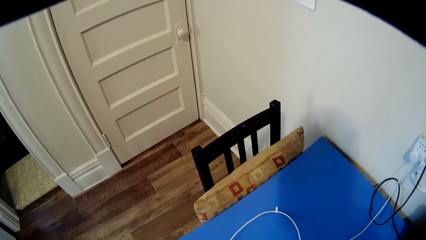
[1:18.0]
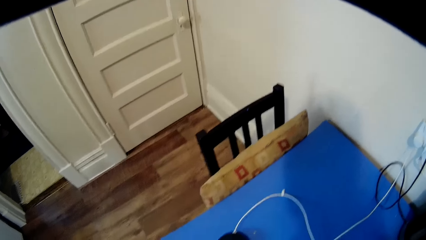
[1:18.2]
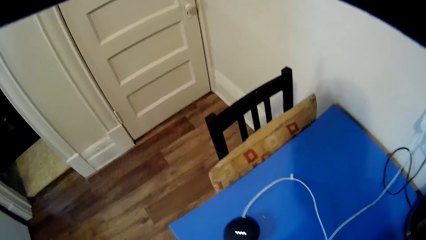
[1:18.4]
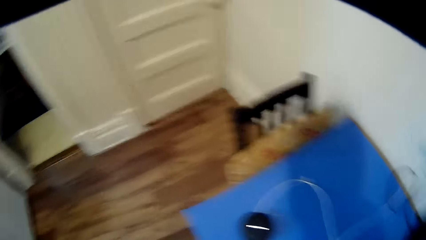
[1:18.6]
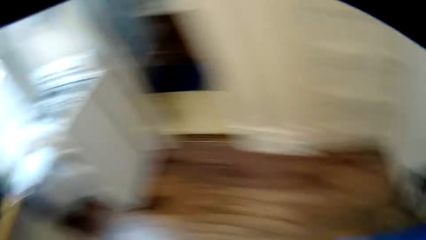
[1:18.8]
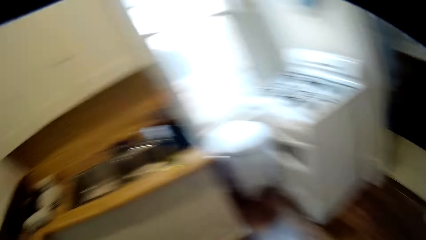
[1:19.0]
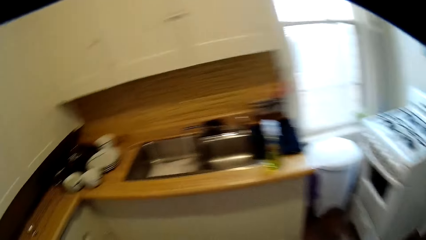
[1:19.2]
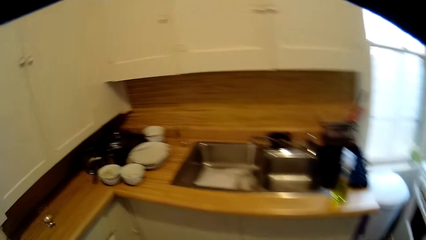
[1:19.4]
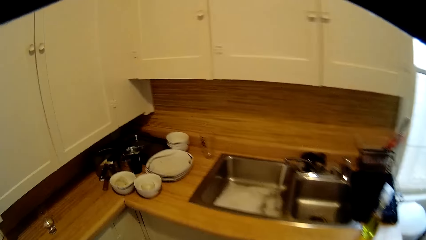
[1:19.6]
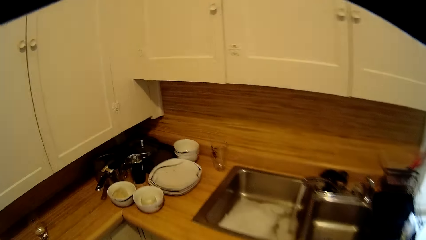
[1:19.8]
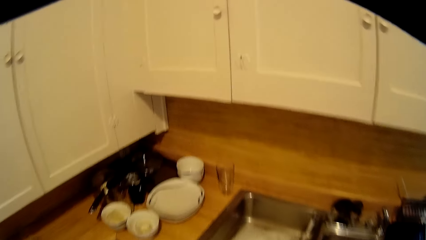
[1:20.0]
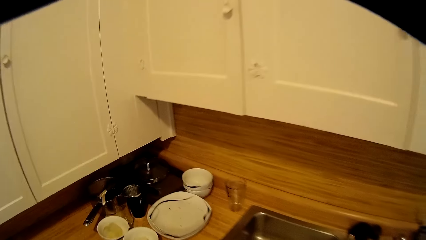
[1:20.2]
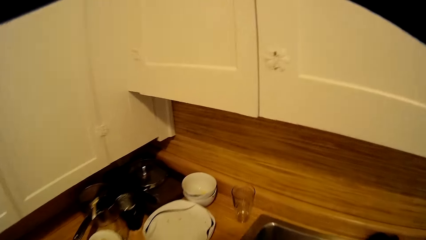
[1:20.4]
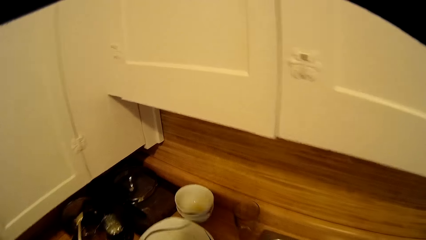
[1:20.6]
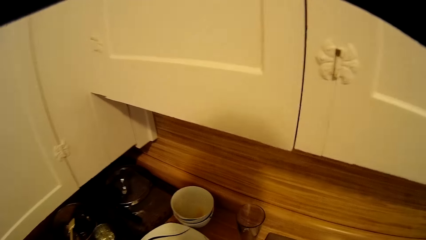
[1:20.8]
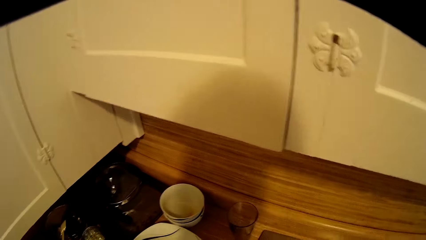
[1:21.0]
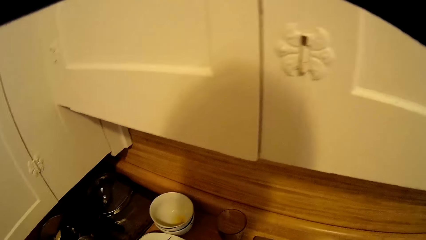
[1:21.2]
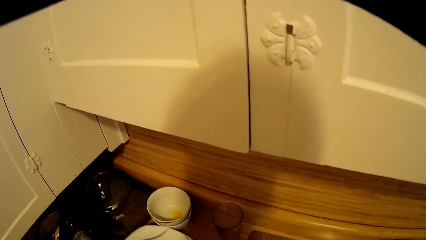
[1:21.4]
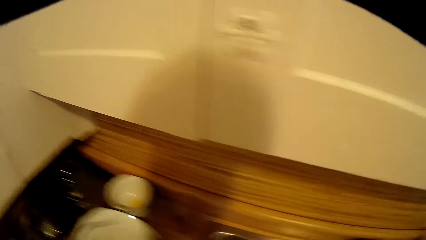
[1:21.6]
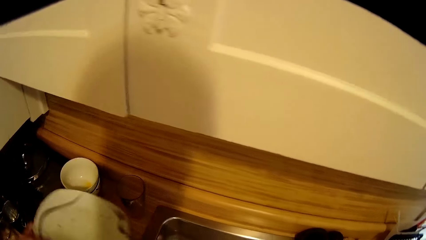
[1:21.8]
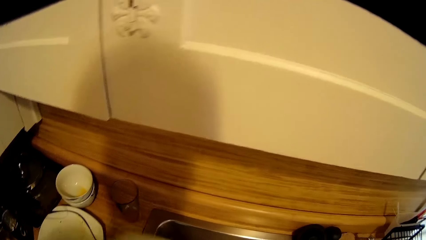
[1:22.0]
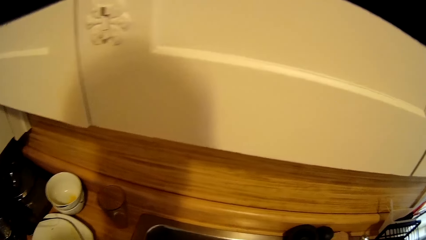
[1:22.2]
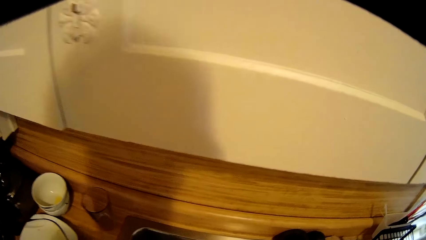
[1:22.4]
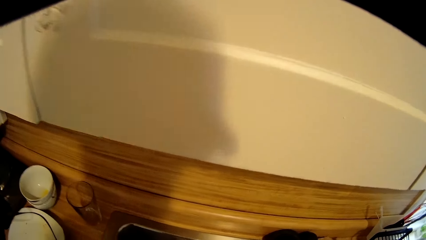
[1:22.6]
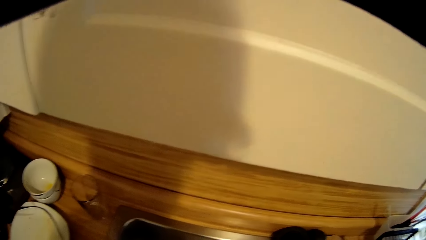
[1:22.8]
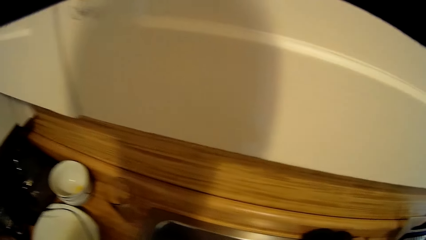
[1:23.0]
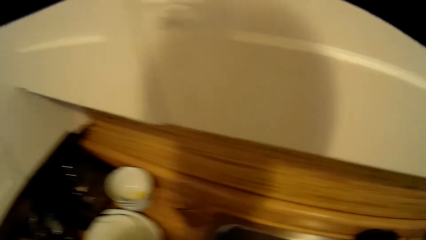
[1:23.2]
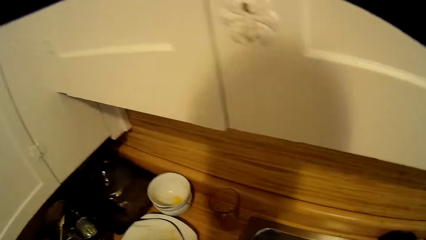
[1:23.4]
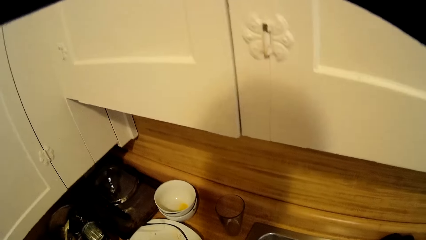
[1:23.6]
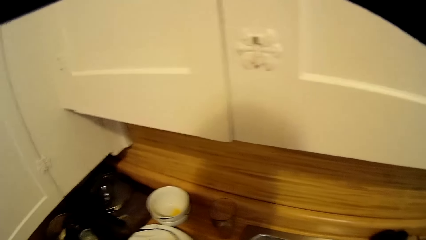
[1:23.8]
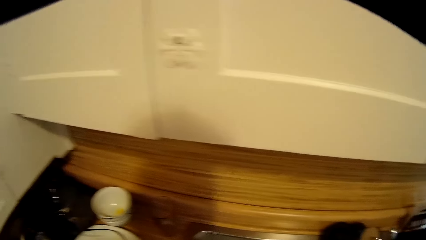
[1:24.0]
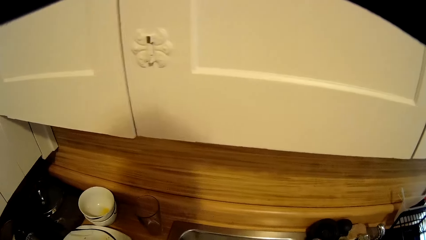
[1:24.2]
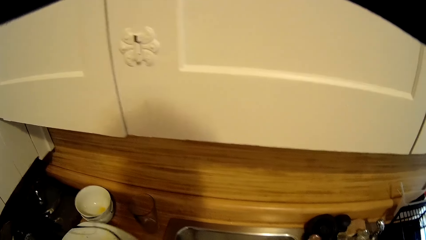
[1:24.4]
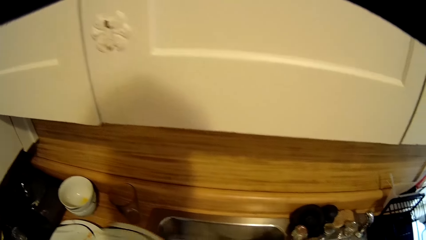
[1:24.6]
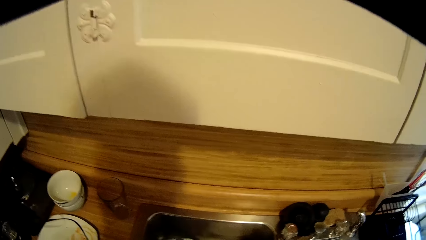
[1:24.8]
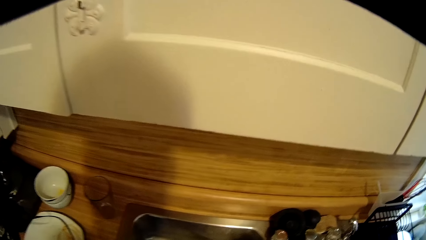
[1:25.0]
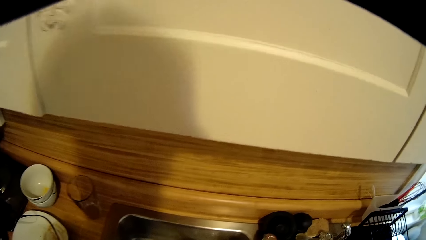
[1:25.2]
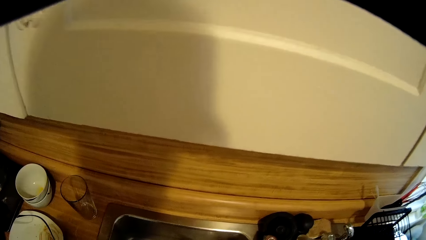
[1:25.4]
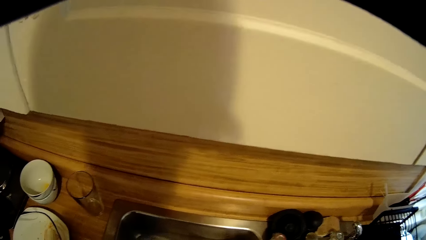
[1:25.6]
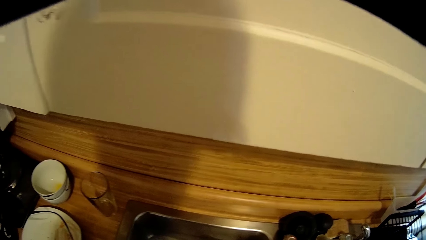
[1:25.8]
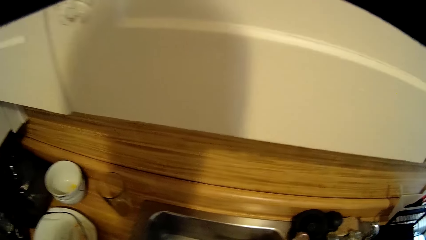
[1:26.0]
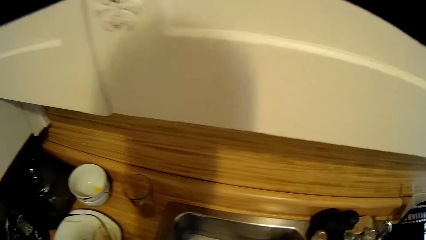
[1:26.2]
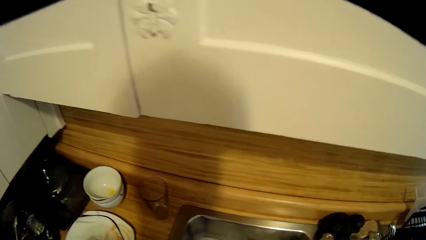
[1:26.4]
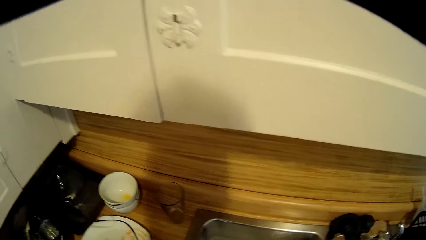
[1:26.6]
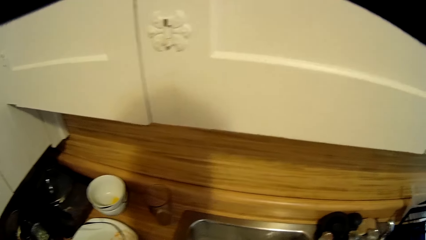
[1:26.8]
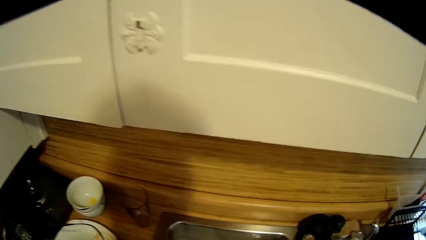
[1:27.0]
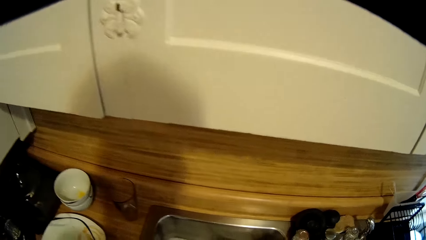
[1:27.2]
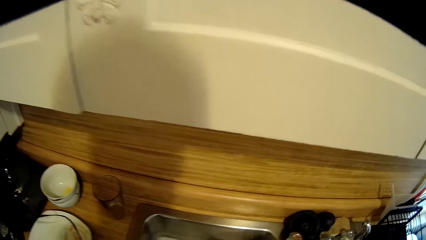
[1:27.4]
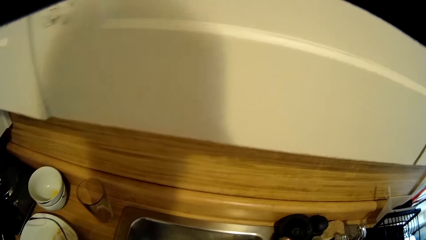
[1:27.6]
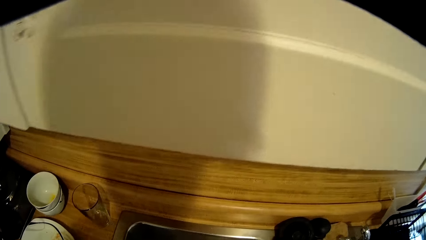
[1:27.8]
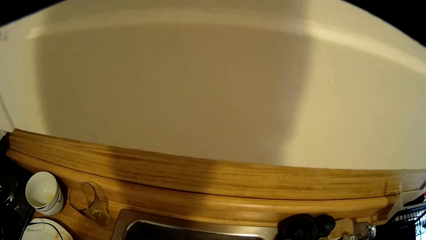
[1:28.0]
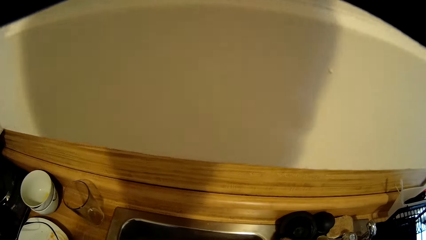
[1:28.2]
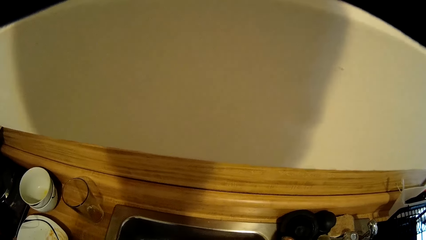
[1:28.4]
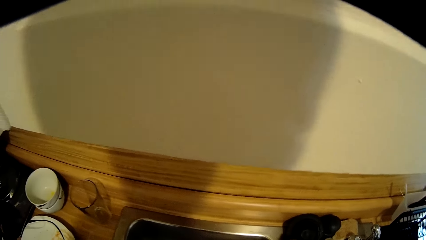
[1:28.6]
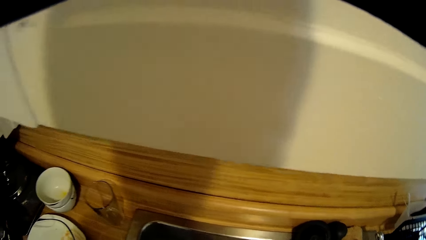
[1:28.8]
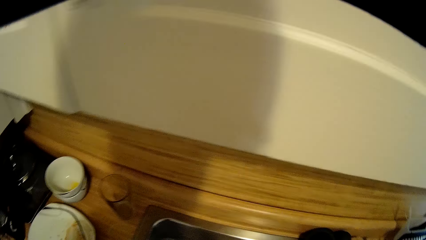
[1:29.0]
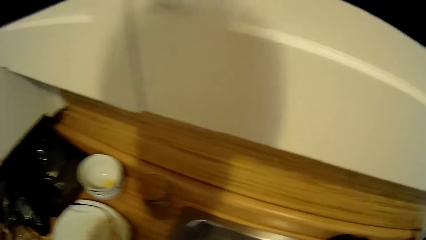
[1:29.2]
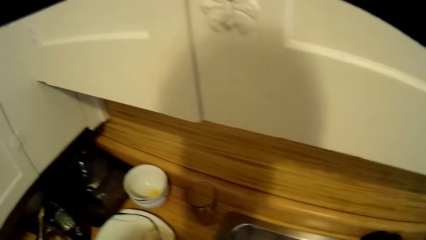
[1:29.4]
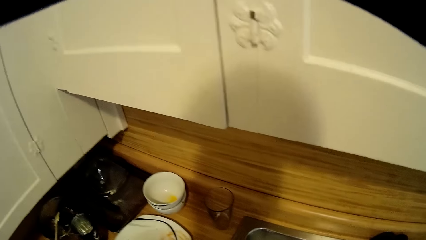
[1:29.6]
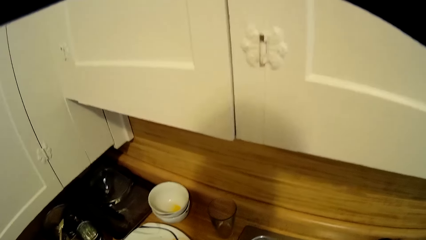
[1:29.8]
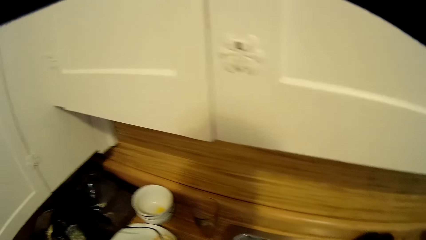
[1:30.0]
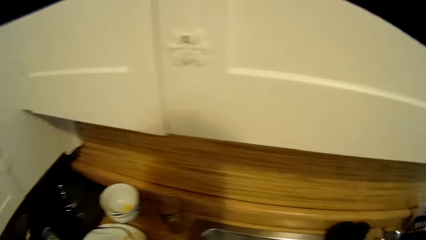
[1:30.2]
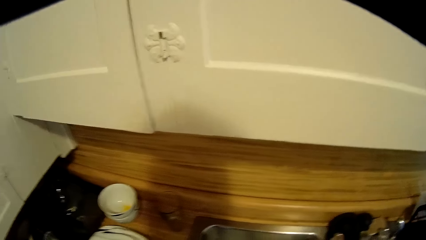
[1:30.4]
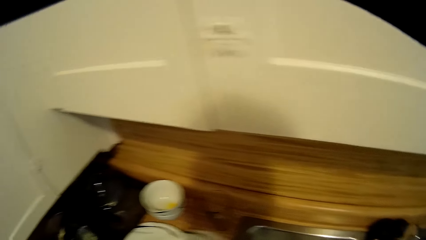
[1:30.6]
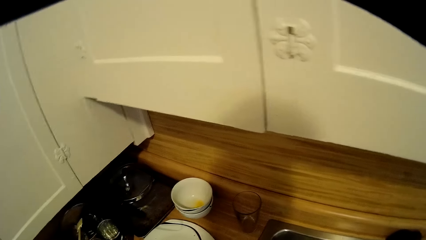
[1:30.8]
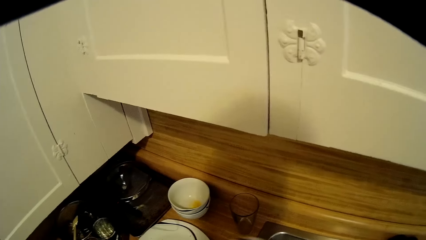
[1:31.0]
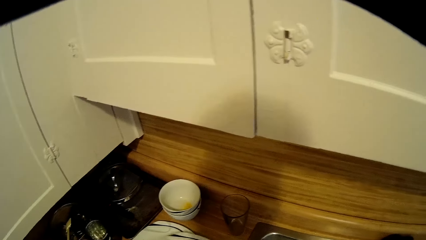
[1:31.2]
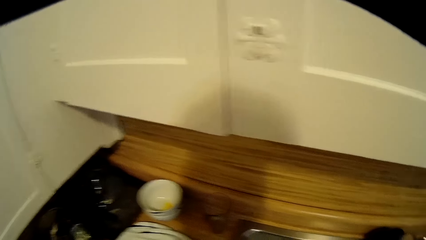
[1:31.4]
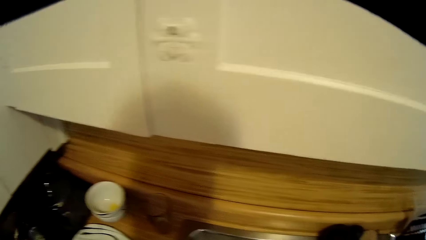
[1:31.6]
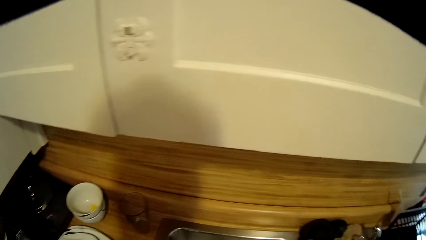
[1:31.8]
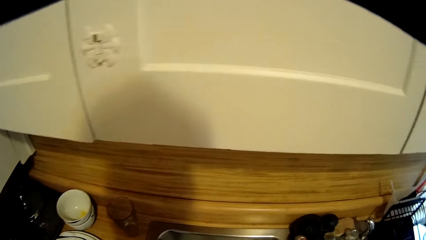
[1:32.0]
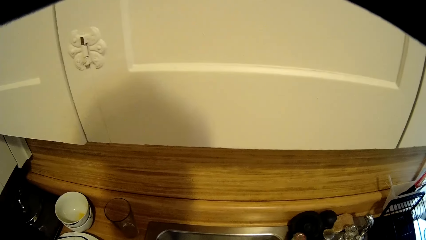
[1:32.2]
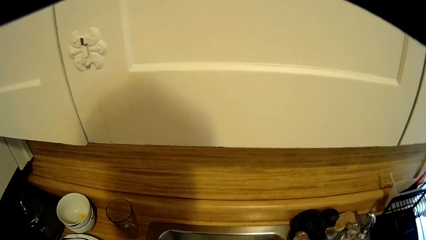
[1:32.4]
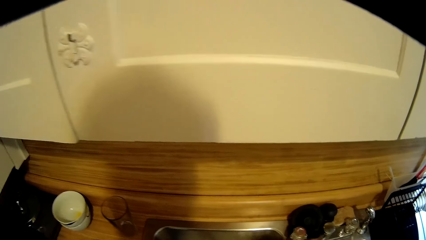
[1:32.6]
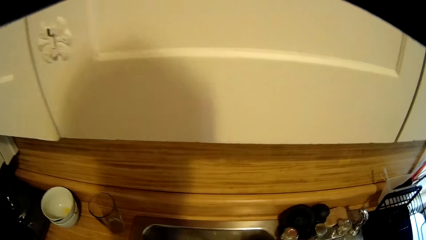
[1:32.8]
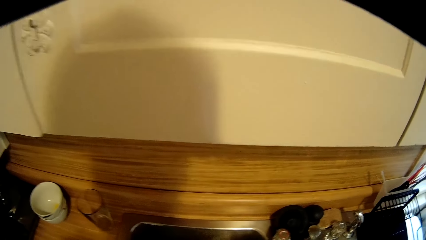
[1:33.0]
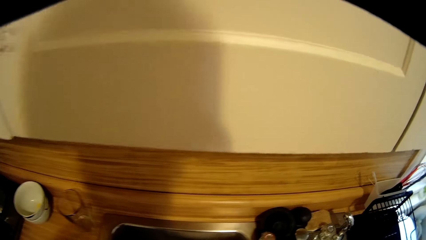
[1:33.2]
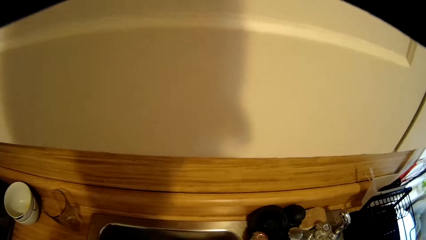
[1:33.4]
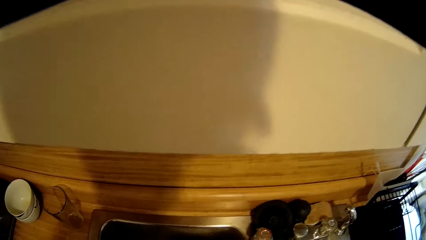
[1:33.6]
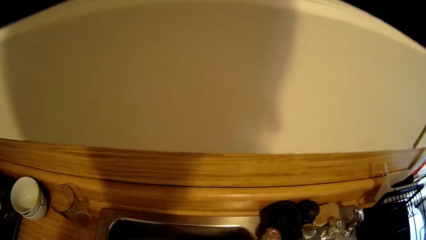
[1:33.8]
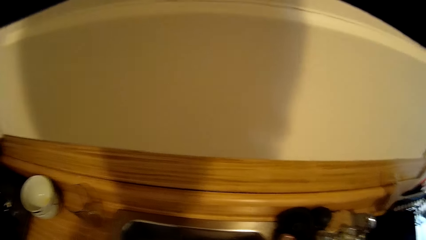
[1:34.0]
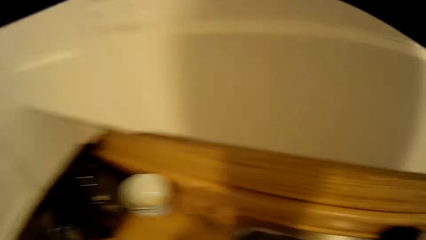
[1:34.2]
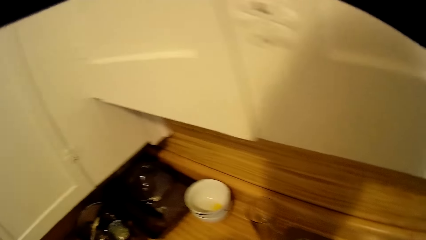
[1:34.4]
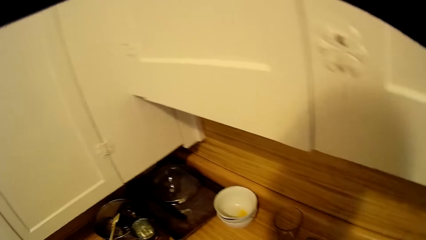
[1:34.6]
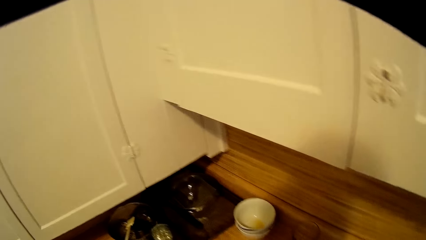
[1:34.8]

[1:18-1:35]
The camera wearer turns around. They pick a plate. They put the utensils in the sink. They pick the plate again. They look around.
